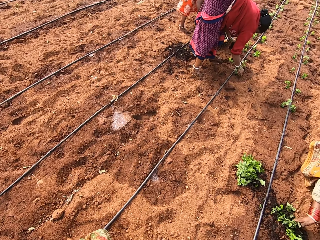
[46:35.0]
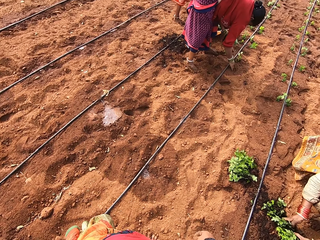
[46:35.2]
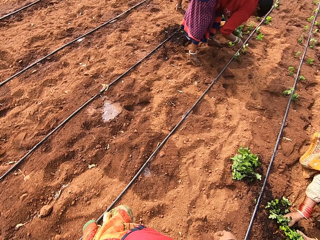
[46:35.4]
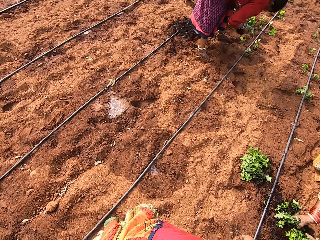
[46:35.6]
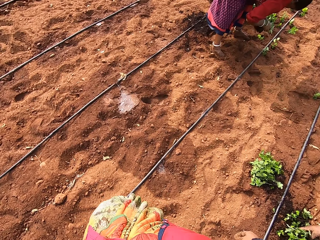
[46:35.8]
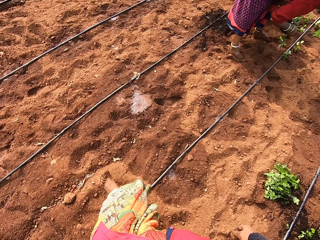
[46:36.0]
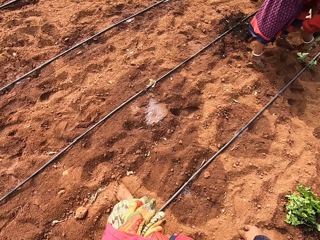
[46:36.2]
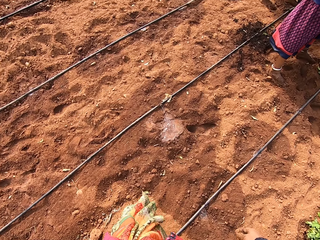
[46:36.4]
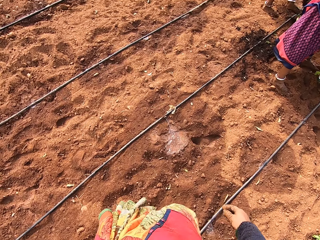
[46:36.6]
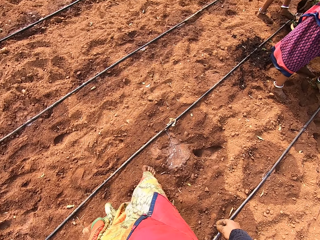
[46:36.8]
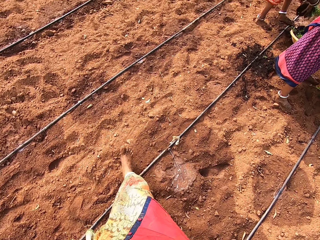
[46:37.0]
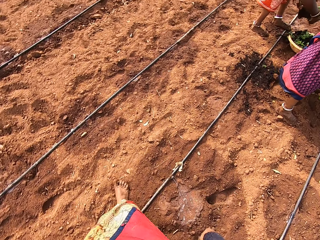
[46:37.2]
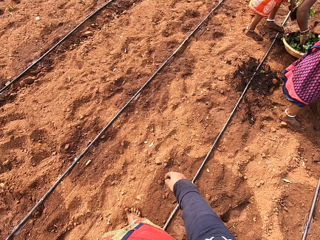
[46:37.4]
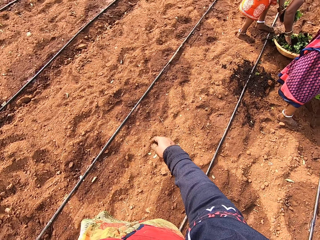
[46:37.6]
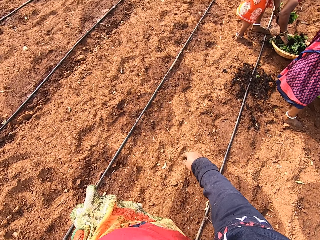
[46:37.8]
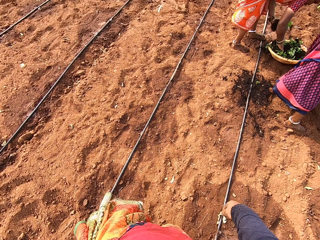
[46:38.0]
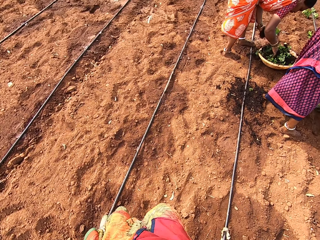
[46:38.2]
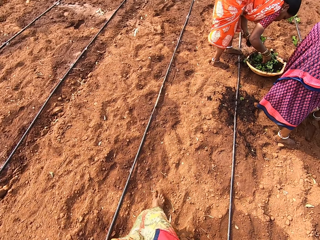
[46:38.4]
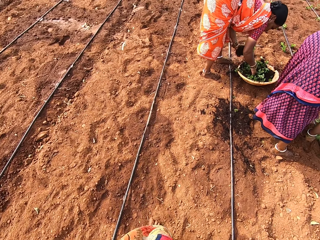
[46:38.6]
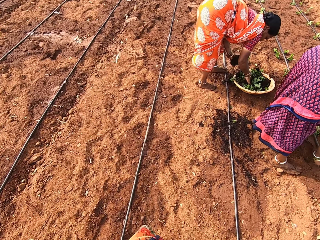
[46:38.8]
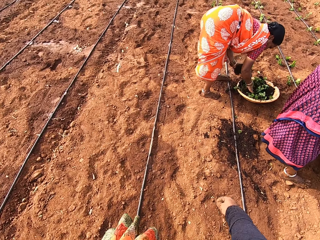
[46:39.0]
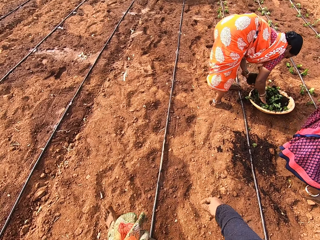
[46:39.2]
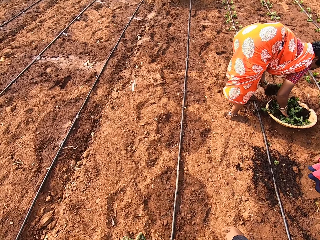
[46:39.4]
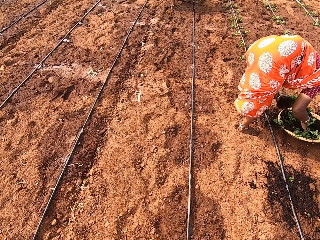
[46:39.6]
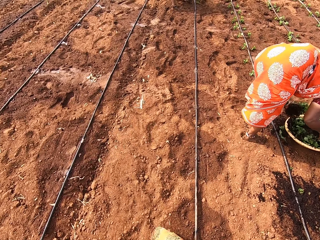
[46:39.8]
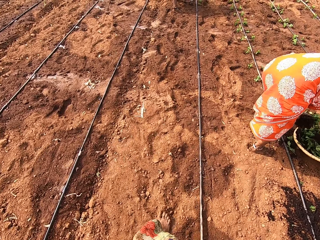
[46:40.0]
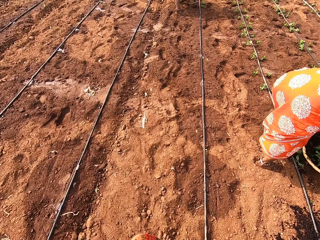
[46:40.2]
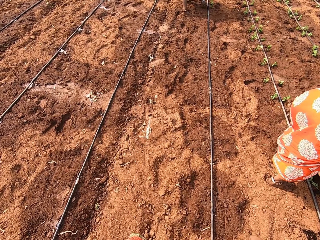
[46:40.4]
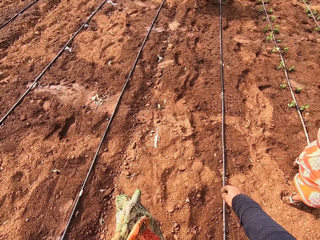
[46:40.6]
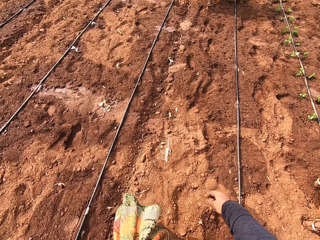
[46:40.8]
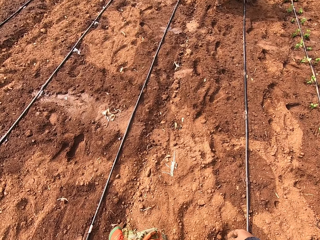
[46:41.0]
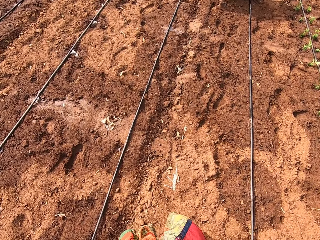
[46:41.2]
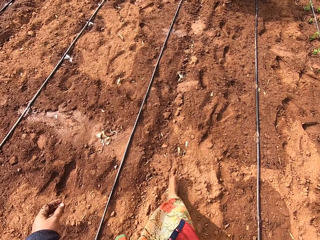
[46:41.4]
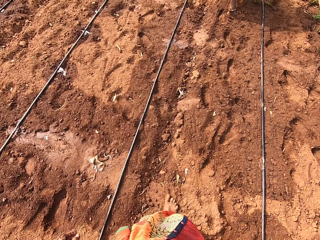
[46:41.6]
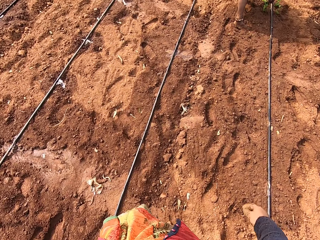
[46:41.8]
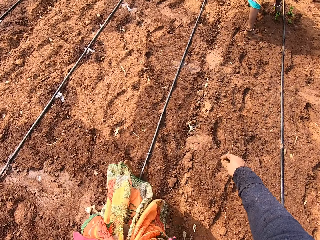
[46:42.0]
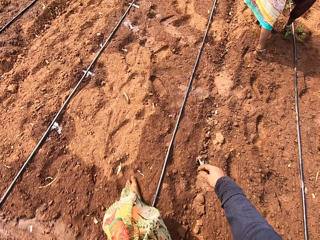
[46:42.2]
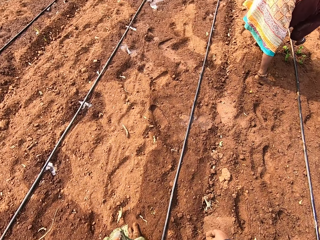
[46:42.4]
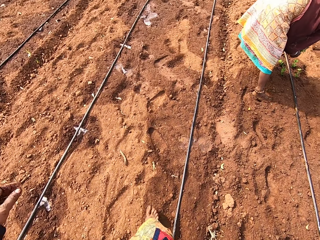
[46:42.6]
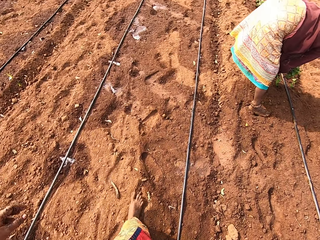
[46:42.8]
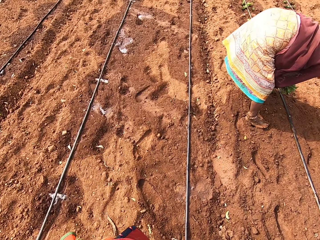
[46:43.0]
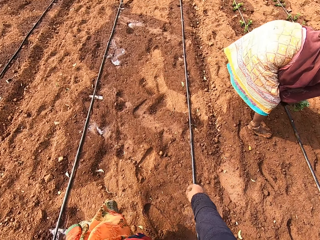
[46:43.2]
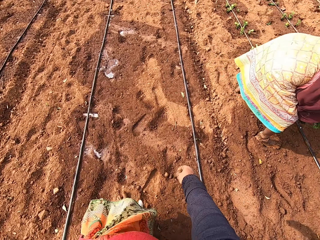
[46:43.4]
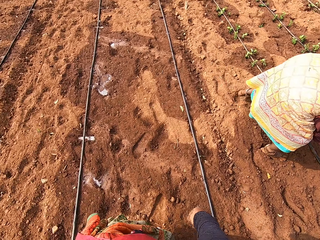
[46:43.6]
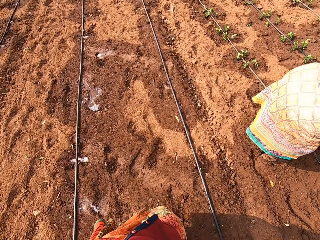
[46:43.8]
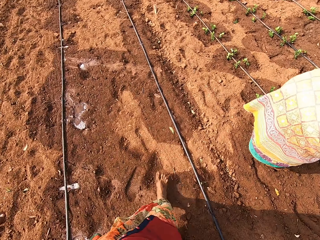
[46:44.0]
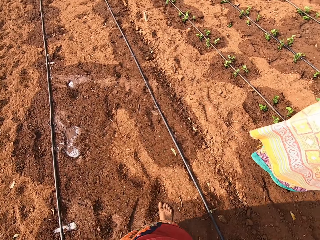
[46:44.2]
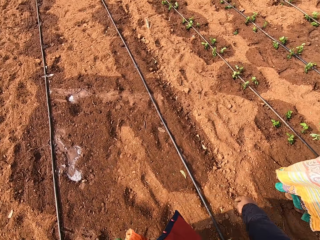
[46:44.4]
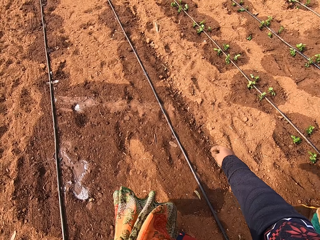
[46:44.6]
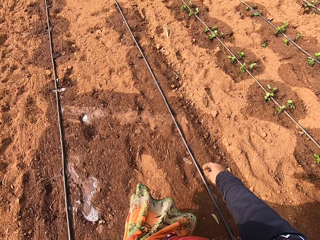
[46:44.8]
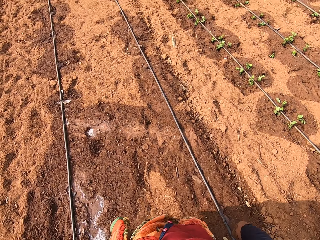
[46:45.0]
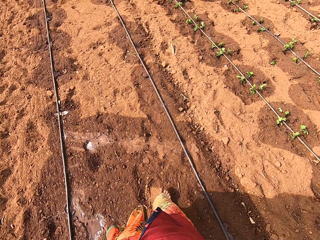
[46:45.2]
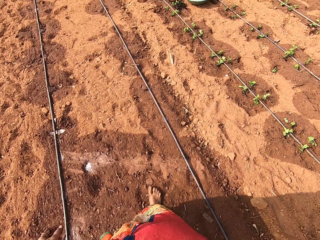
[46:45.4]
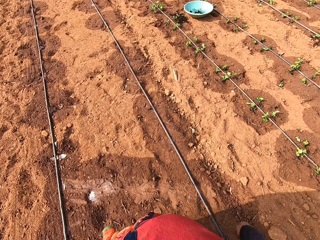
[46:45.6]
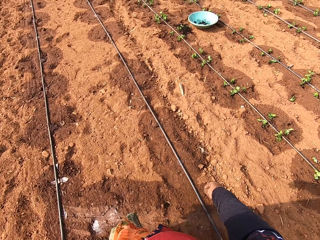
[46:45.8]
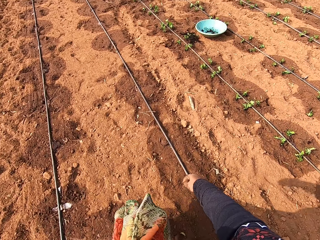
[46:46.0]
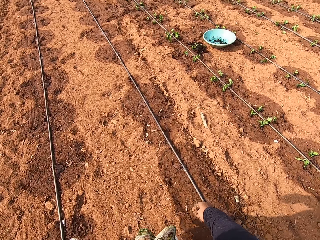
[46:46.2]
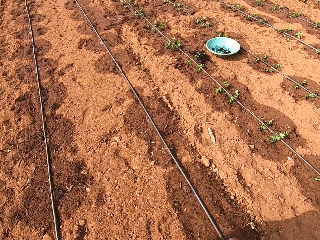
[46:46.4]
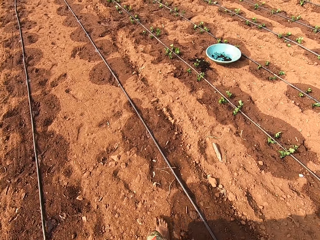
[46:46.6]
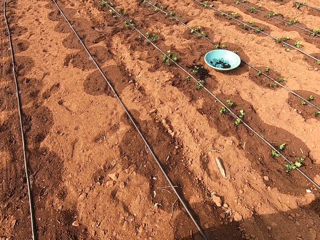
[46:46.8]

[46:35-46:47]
A woman takes a seedling from her left hand with her right hand. The camera wearer converses with a group of people. A person puts the plant on the soil. Another woman sorts some seedlings in a bucket on the ground with her right hand. Another person takes the plant from the tray. Another woman plants some seedlings in her left hand on the ground with her right hand. Another person holds the plant on the hand.

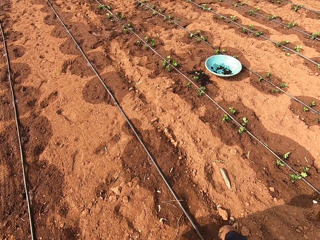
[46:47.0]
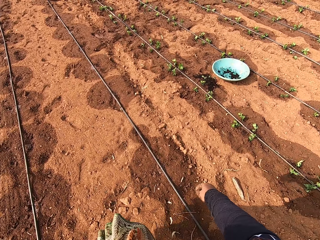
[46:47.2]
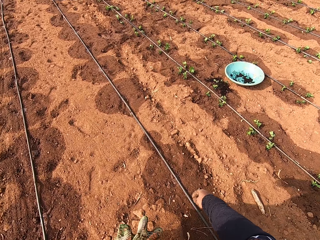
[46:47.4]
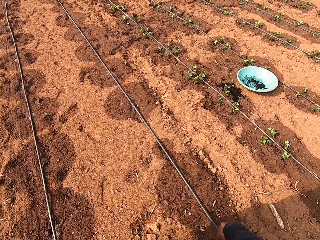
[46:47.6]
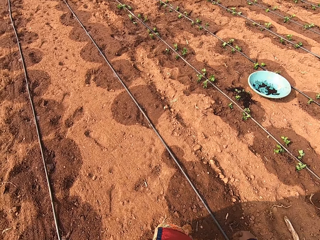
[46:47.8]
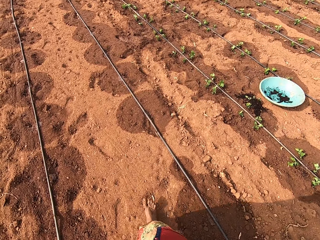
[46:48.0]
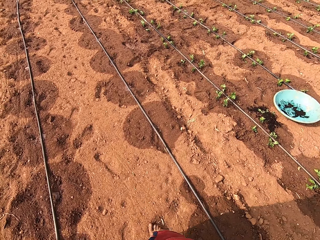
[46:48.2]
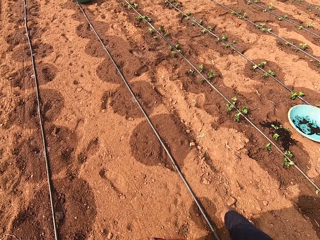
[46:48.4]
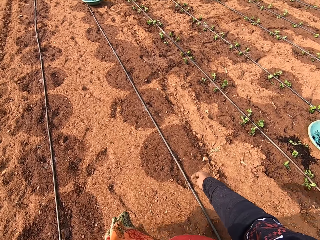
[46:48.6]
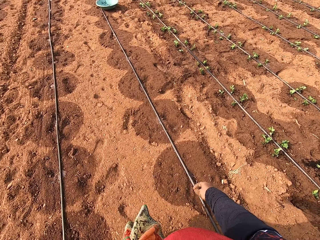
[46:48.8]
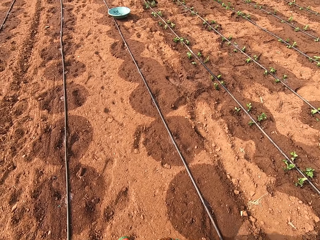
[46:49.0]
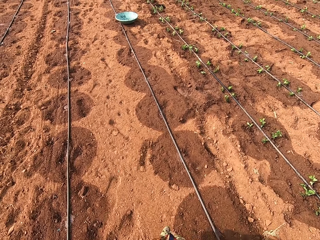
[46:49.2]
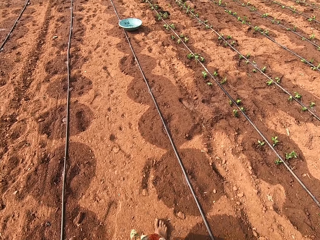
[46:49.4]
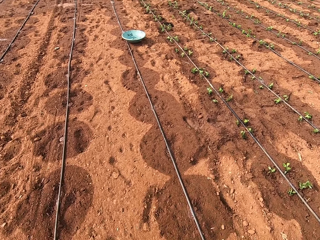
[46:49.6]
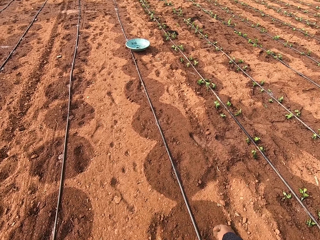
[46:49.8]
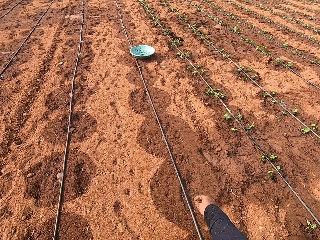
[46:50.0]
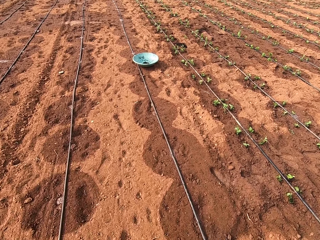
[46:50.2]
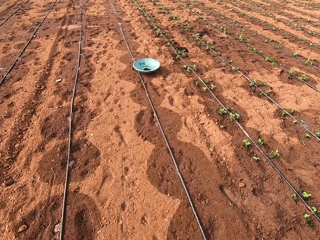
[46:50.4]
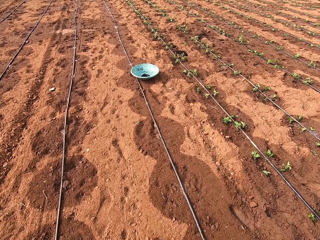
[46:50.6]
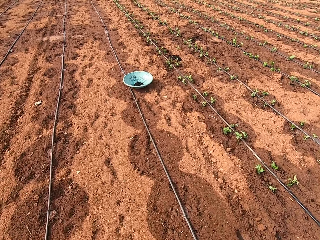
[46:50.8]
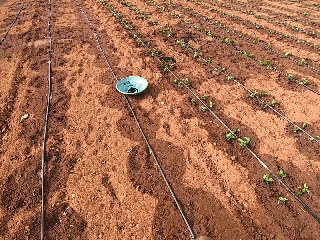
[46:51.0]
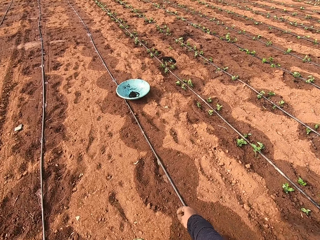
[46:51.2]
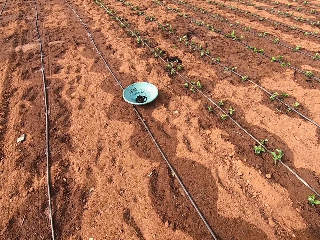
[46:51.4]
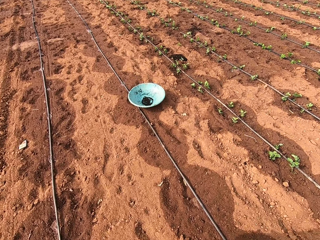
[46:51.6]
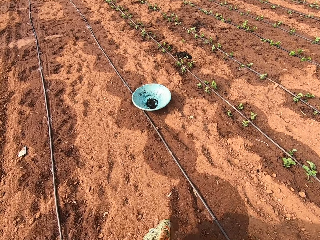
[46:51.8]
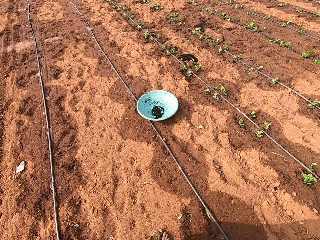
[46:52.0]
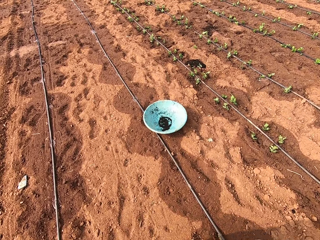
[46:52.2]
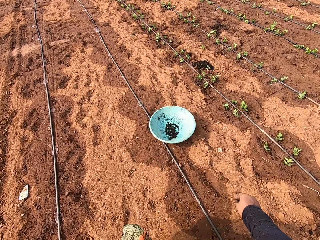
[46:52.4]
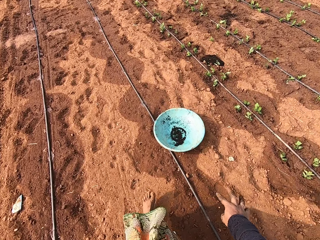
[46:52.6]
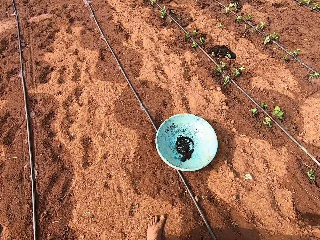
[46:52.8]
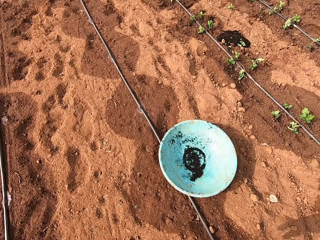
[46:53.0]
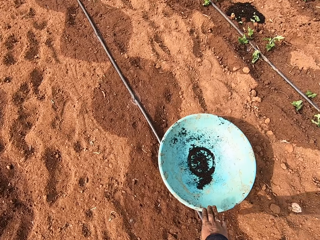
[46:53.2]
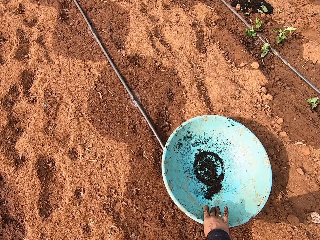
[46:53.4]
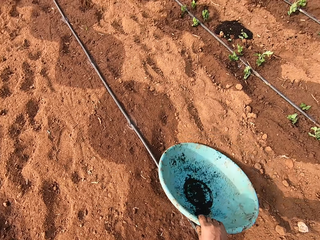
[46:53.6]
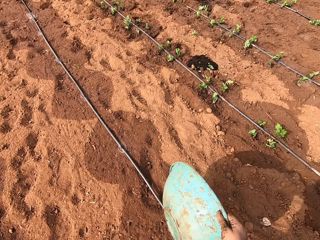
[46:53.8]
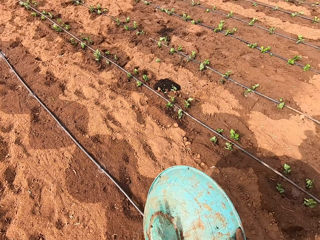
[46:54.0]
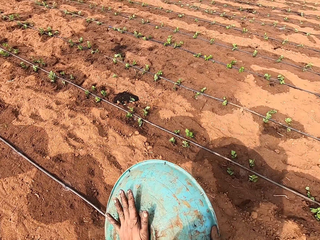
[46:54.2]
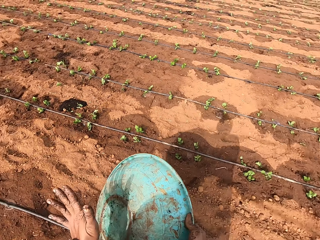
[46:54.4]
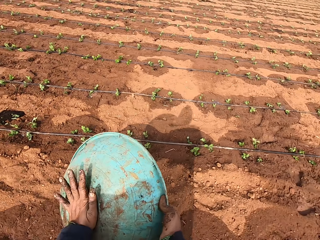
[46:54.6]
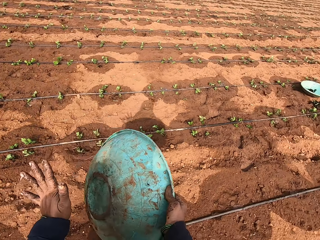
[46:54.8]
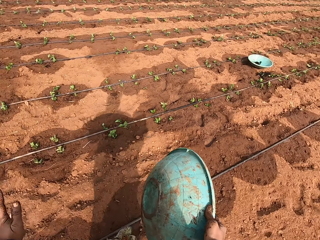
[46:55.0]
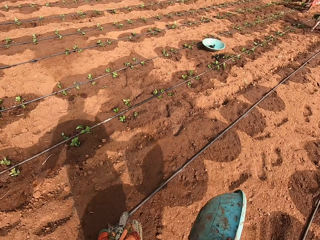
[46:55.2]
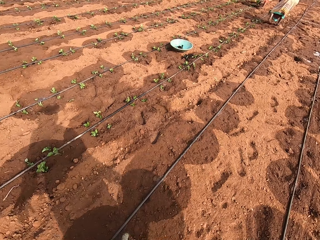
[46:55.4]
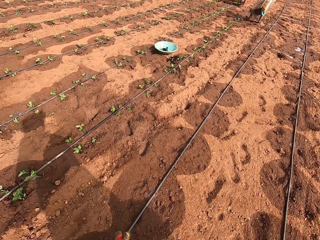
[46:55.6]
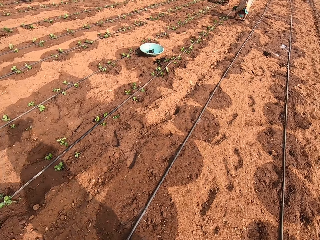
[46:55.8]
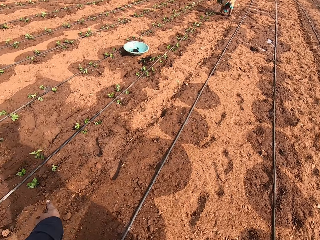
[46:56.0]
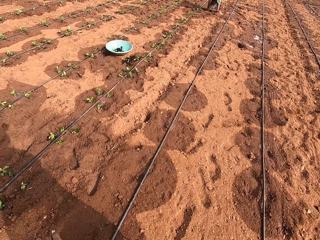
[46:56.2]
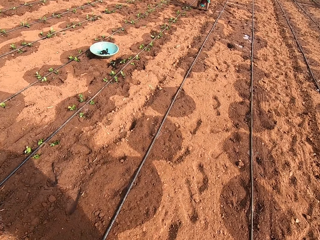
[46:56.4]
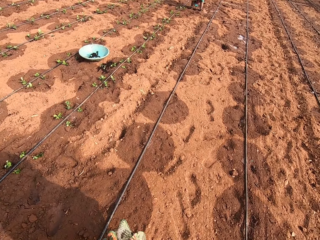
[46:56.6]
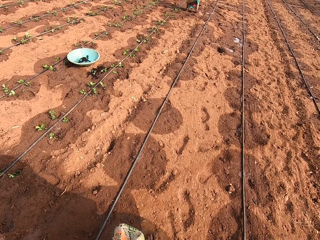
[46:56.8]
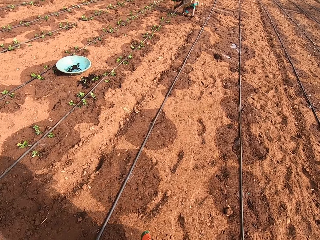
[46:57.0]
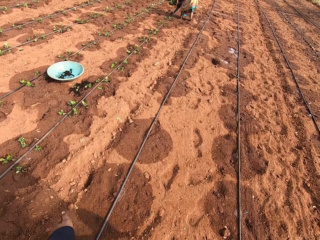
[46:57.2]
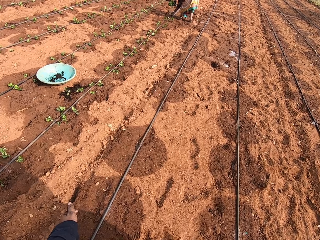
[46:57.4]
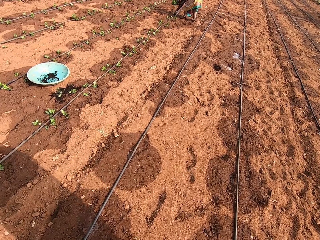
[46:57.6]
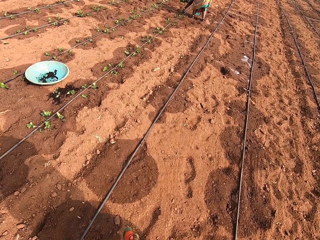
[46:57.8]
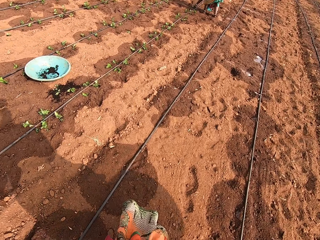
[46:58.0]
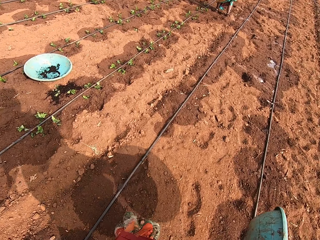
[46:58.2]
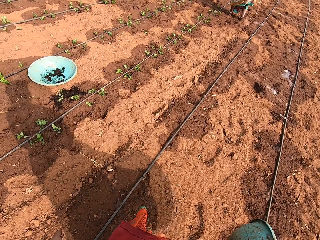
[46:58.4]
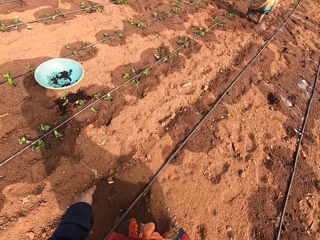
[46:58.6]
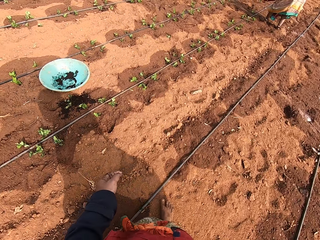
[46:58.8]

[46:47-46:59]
The camera wearer picks up a bucket or tray from the ground with her right hand. She taps the bucket in her right hand with her left hand. She shakes the tray. A woman plants a seedling in the ground with her right hand.
